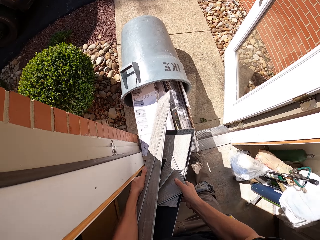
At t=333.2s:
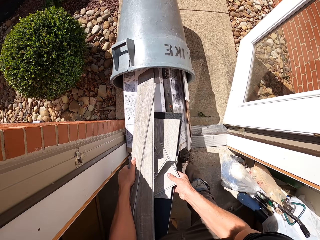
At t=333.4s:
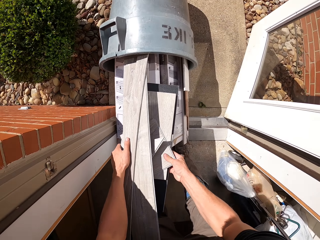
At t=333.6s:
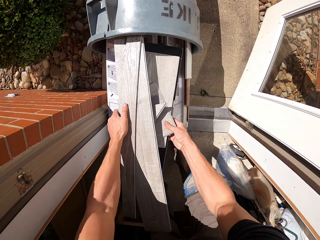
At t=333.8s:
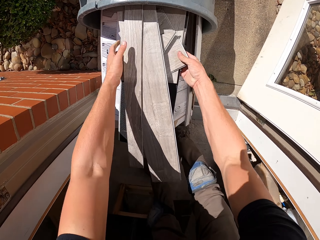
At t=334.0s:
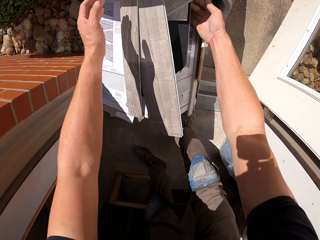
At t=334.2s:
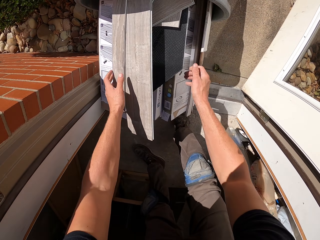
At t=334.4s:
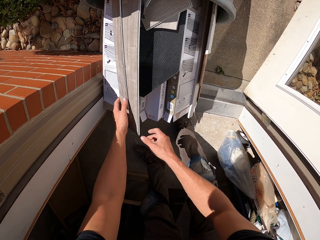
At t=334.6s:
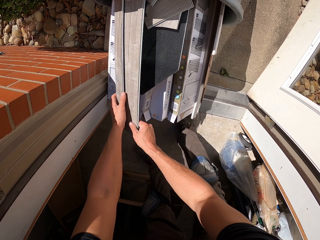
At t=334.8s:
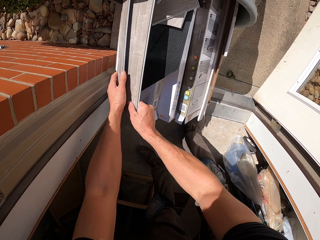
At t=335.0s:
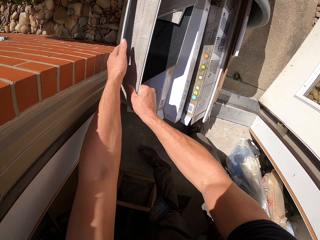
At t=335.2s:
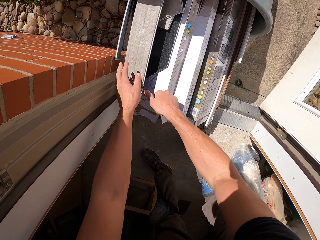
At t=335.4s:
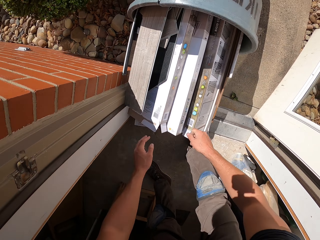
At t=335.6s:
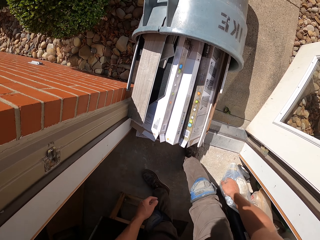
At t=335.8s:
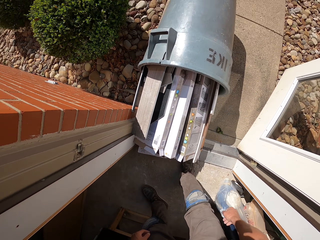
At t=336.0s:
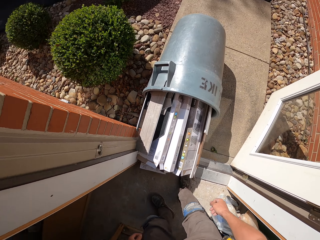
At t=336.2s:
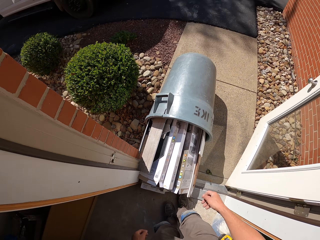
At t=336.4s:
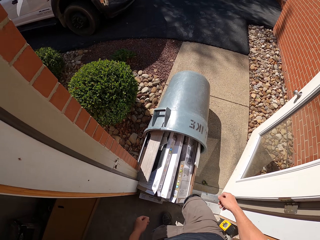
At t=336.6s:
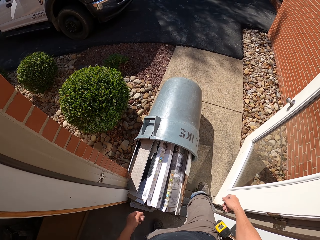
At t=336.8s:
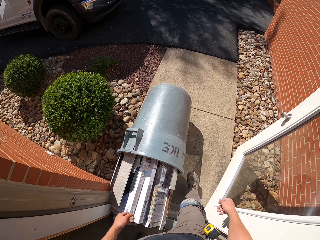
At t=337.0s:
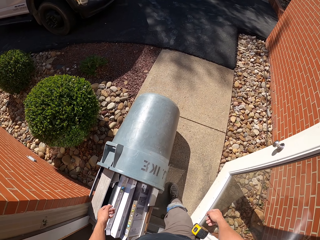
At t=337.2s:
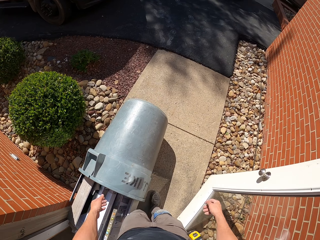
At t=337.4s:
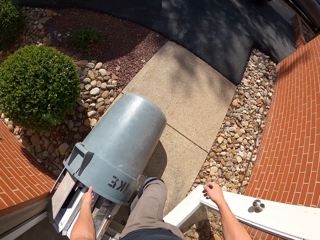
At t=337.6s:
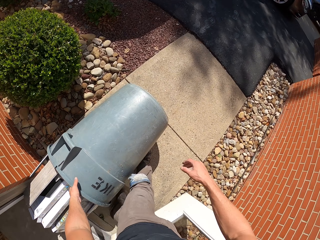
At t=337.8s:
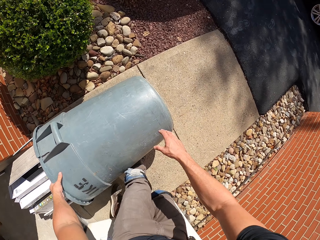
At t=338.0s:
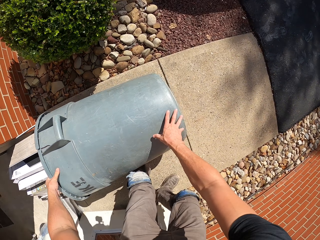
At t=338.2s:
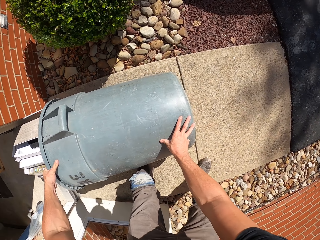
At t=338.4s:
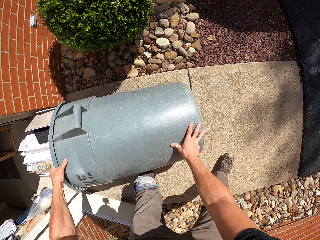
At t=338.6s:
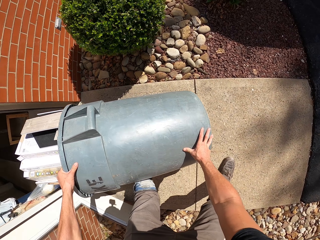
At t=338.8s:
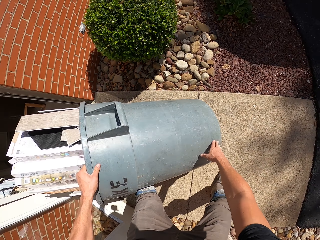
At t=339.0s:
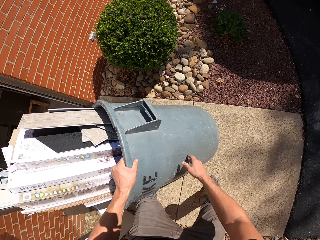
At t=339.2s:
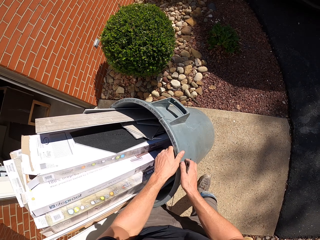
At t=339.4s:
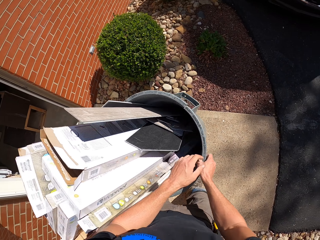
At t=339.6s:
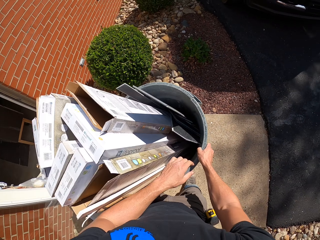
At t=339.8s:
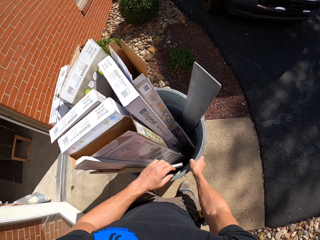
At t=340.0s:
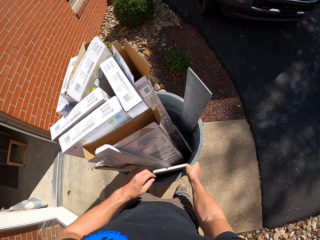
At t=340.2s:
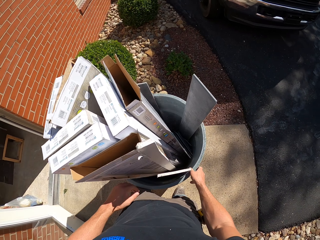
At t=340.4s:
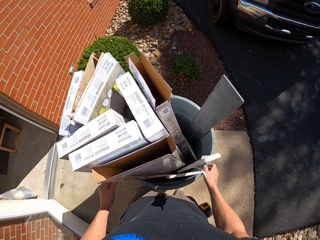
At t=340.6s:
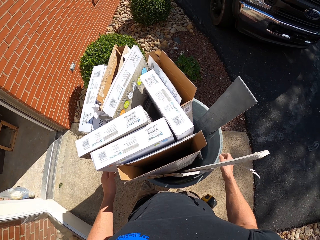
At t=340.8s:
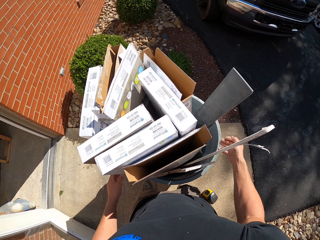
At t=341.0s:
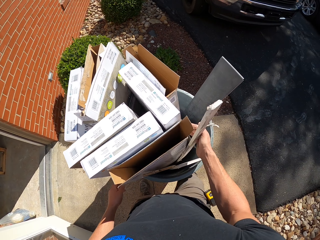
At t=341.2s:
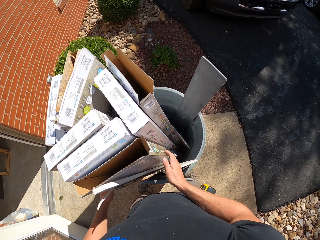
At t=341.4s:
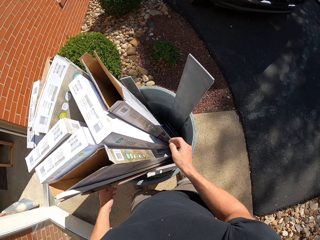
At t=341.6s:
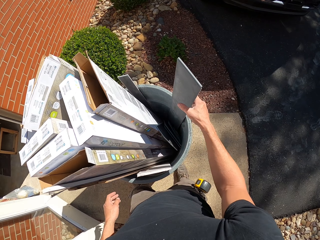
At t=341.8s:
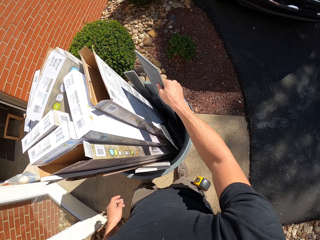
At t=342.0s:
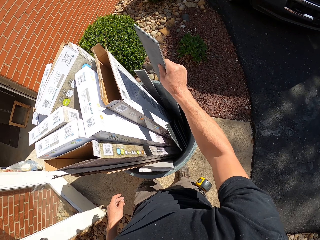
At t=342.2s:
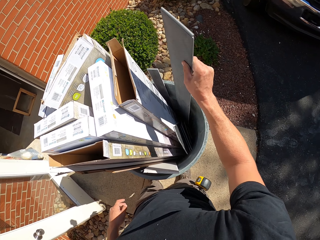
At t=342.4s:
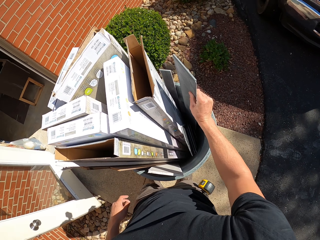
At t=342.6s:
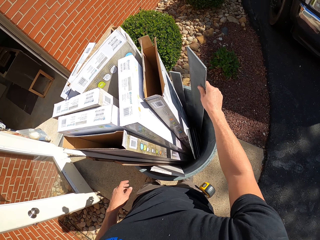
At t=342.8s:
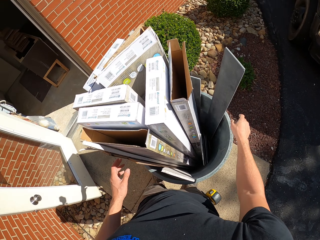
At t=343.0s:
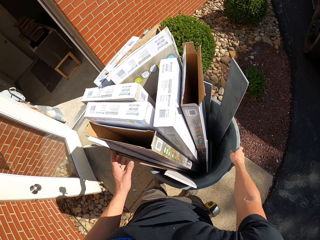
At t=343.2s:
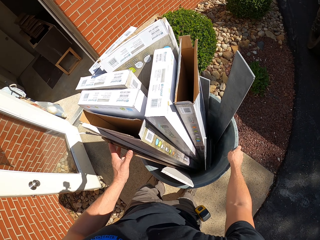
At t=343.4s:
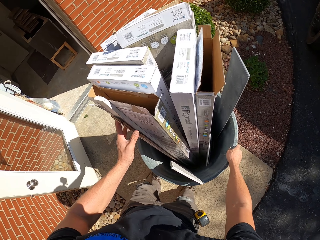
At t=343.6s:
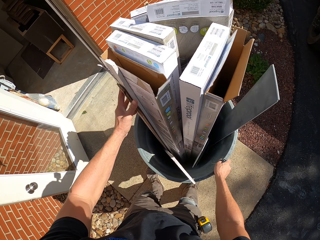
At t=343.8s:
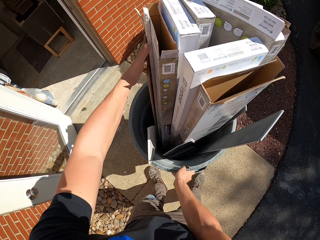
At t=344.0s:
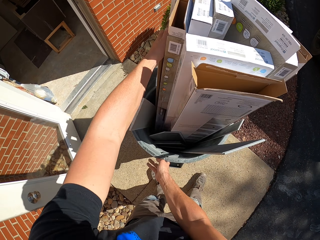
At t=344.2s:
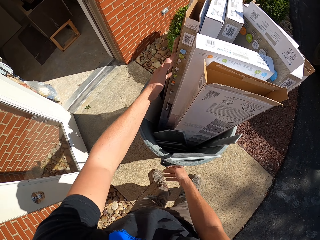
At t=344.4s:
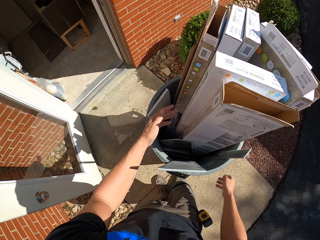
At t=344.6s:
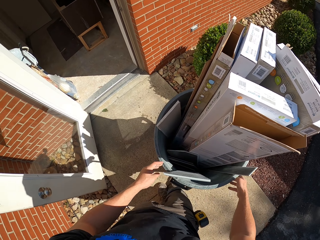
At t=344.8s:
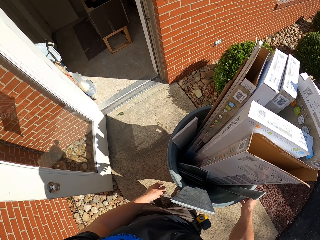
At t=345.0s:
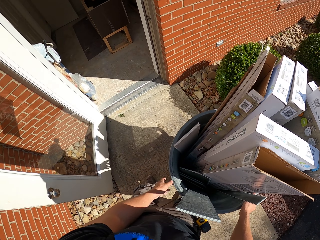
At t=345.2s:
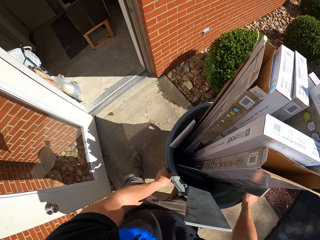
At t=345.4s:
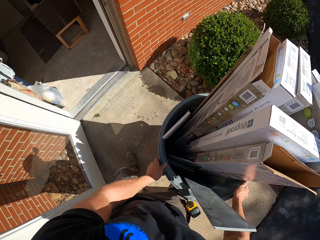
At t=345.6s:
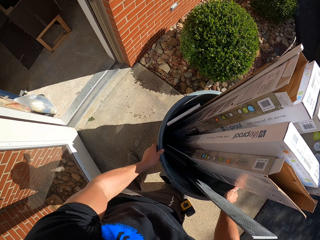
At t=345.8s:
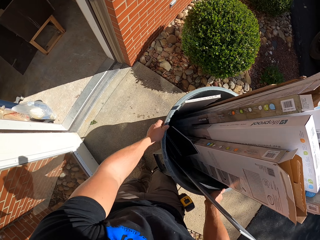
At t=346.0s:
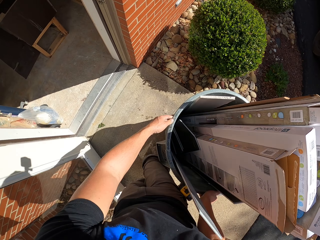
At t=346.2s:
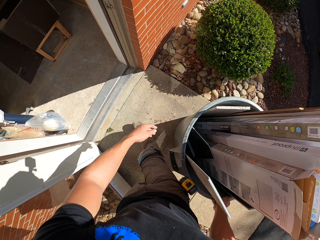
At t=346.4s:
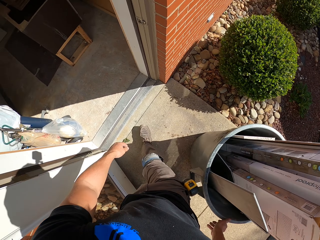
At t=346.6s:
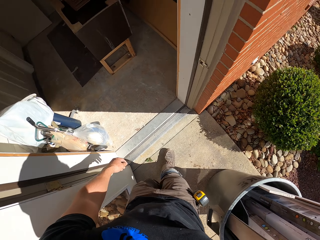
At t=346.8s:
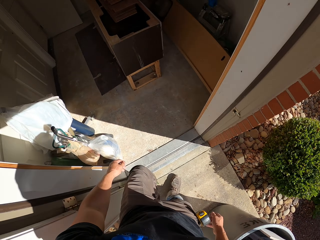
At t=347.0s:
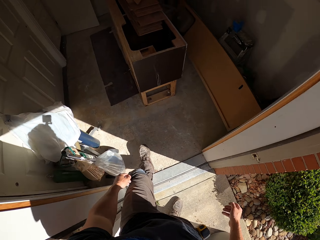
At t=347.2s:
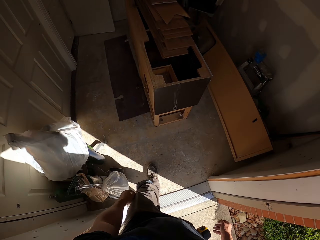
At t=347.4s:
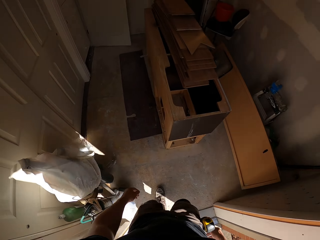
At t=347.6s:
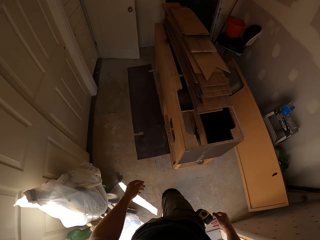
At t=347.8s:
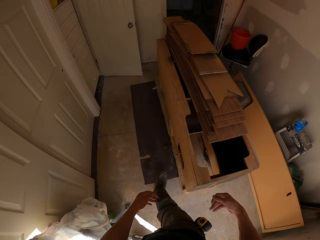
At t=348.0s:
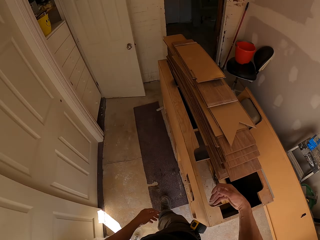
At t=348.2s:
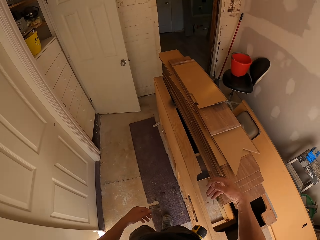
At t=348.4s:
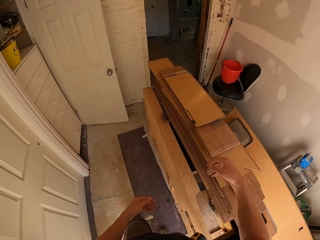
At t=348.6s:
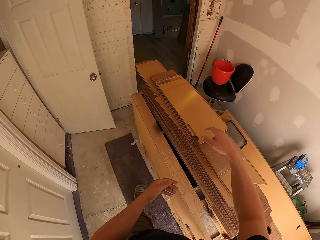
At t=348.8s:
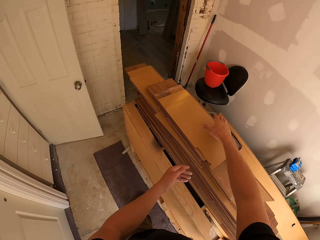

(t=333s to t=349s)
The camera wearer puts pieces of wood in the dustbin. They put the bin upright. They lift the dustbin. They rotate the dustbin. They walk in the house.

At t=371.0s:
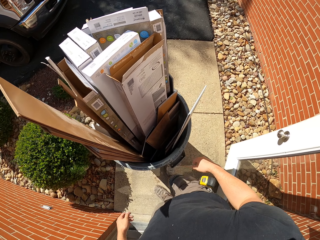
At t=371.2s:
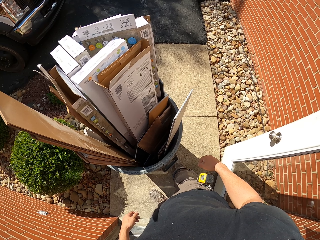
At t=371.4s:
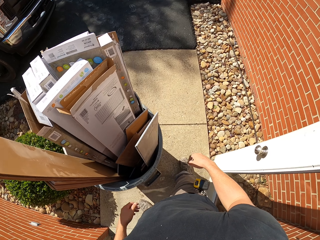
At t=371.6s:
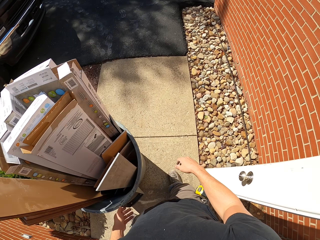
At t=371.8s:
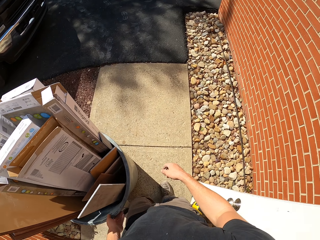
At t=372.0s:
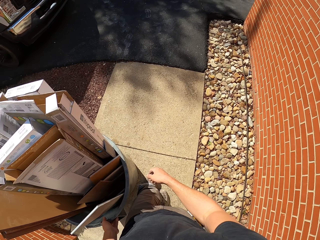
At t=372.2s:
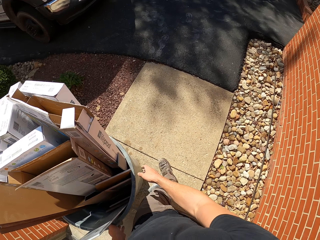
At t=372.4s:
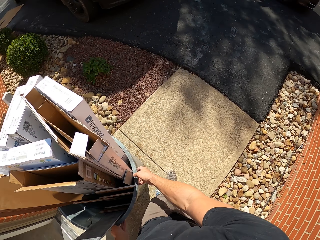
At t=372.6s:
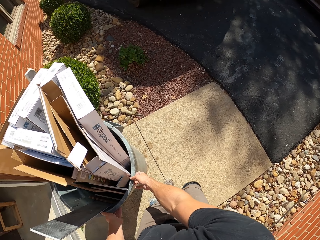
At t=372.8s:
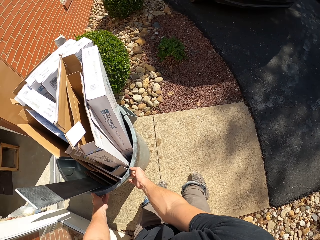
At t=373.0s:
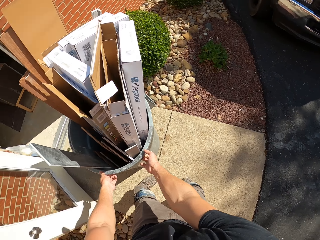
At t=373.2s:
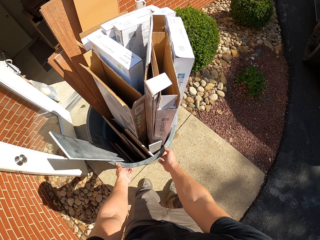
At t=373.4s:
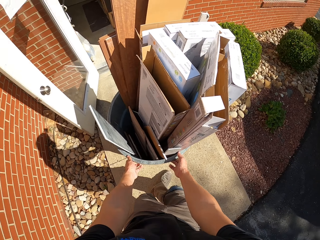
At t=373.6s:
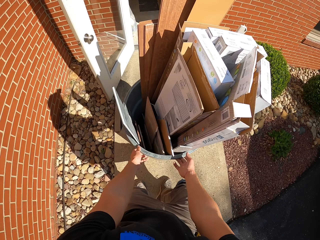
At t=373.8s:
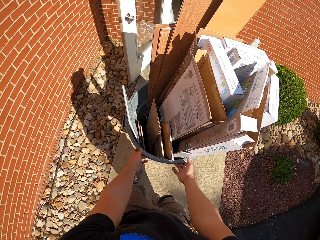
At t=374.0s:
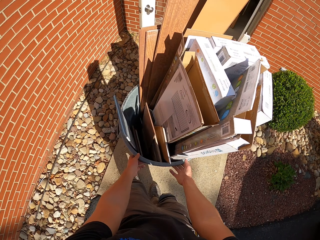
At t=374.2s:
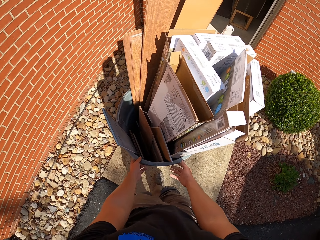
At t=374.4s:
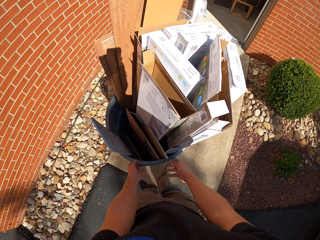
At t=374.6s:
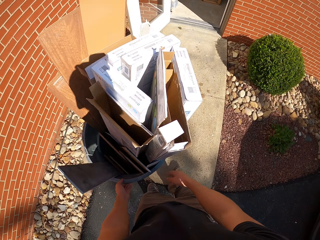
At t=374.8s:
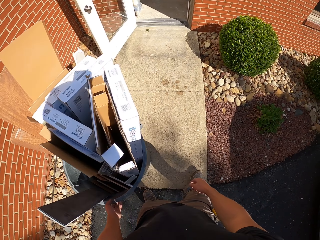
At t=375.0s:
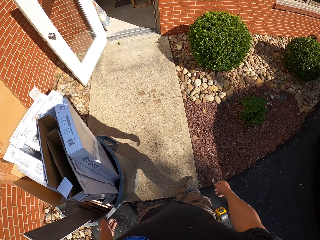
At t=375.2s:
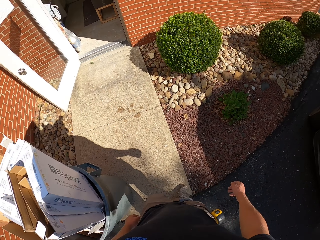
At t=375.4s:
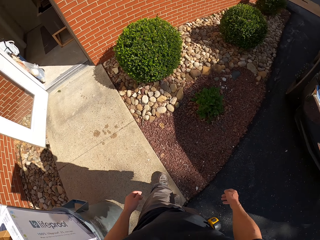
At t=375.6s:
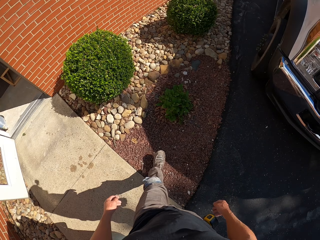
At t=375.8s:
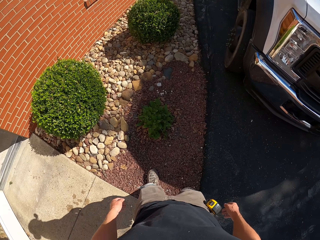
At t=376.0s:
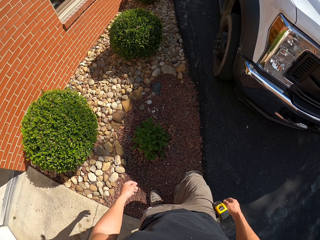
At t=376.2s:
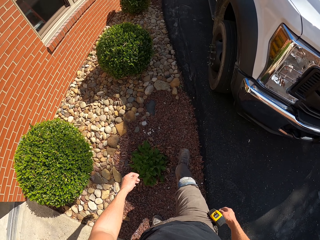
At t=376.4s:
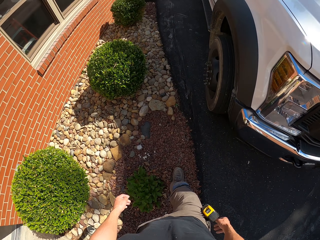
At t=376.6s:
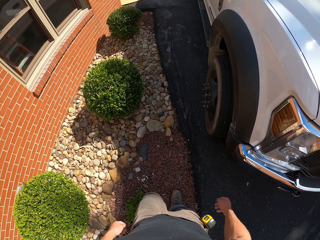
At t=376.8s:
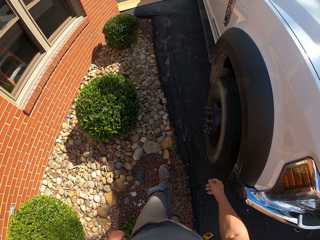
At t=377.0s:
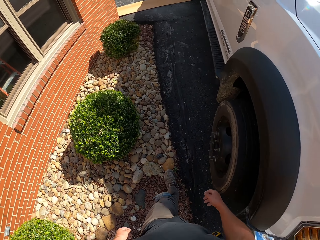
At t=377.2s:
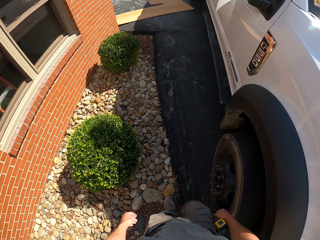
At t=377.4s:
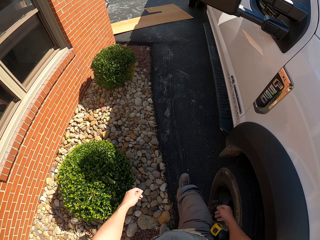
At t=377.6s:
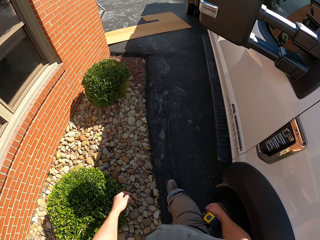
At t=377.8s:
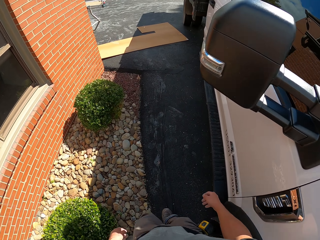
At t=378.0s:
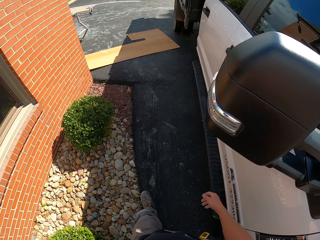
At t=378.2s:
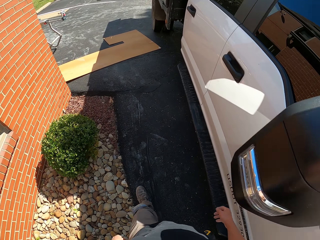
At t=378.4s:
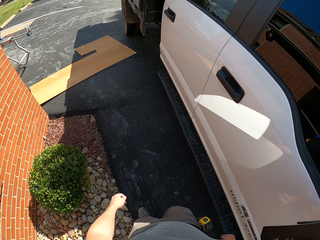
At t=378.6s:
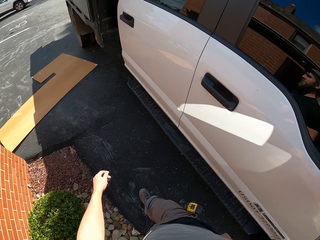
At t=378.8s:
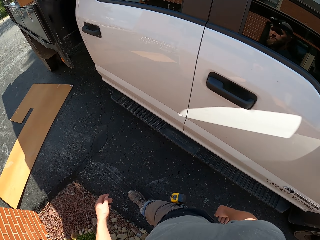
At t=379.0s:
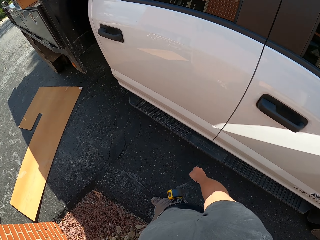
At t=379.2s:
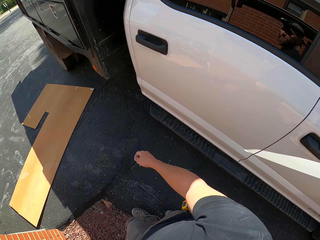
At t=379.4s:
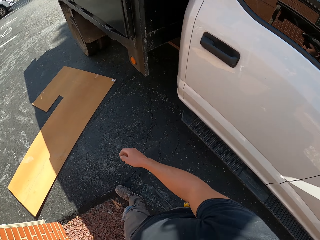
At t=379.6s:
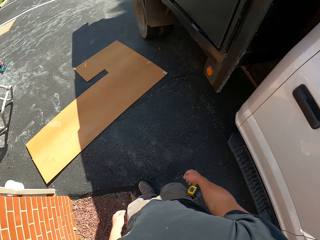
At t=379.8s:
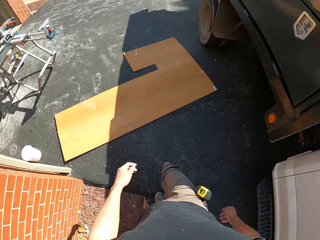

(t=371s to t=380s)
The camera wearer moves the dustbin. They walk outside.
